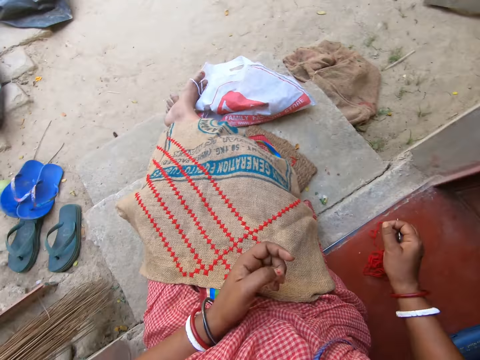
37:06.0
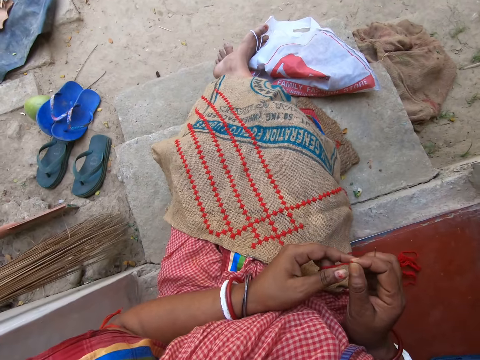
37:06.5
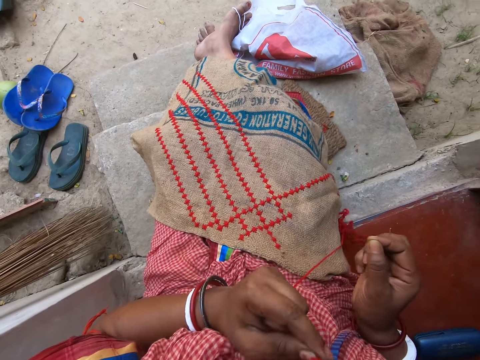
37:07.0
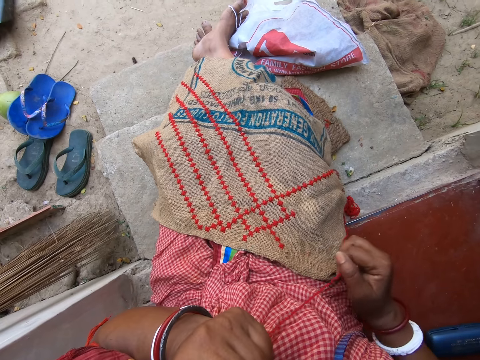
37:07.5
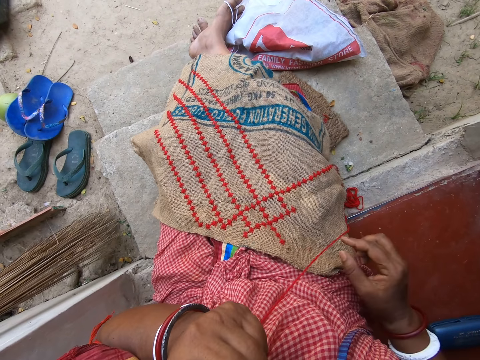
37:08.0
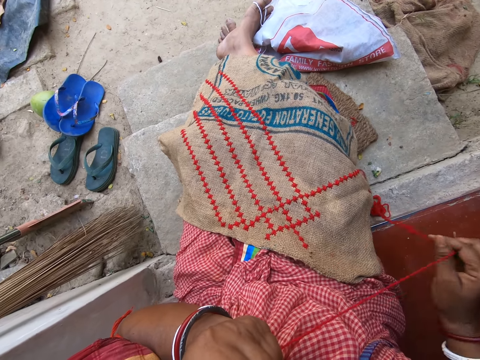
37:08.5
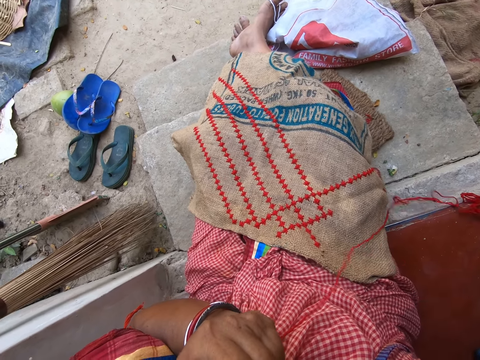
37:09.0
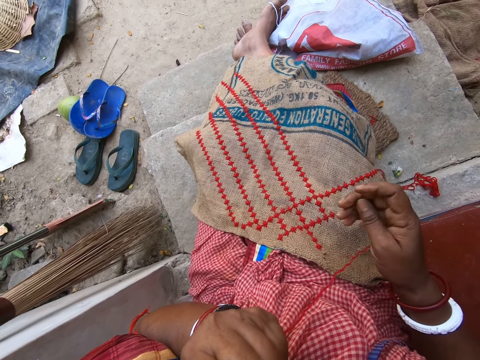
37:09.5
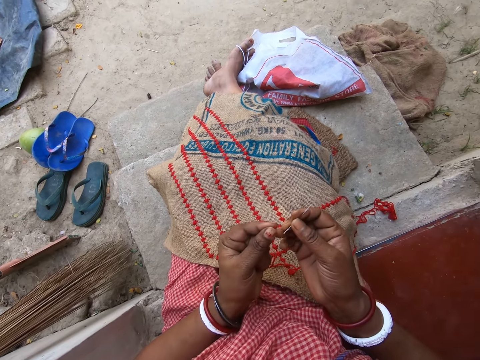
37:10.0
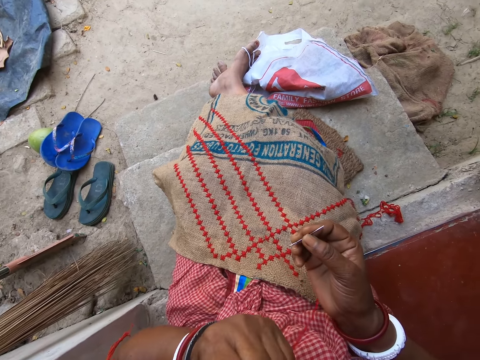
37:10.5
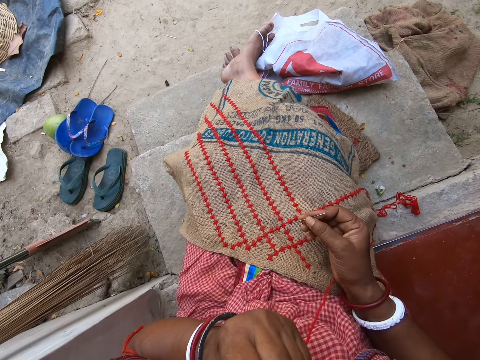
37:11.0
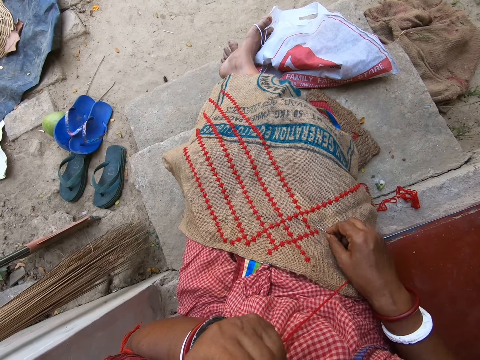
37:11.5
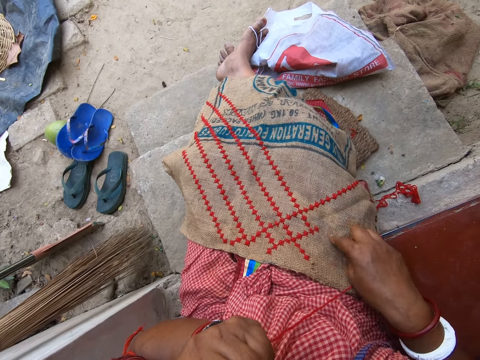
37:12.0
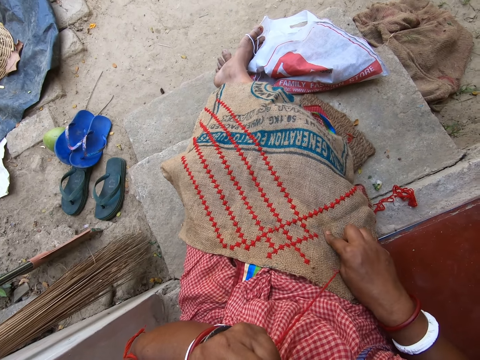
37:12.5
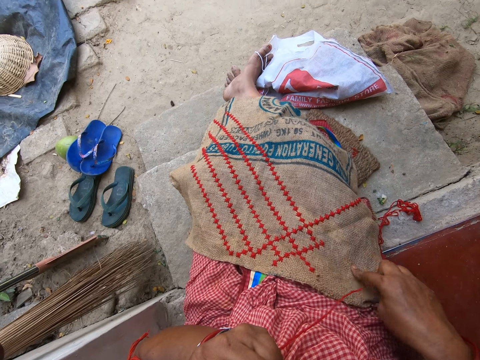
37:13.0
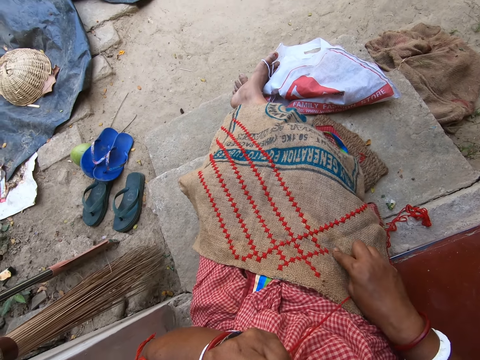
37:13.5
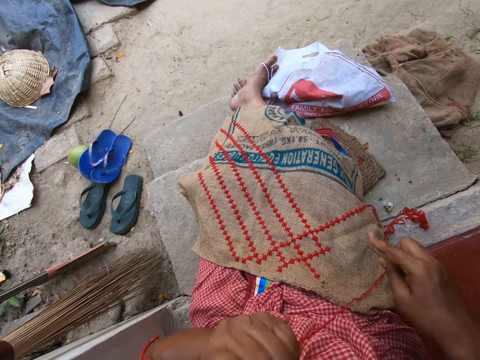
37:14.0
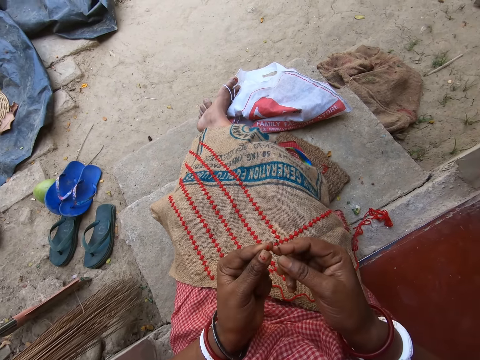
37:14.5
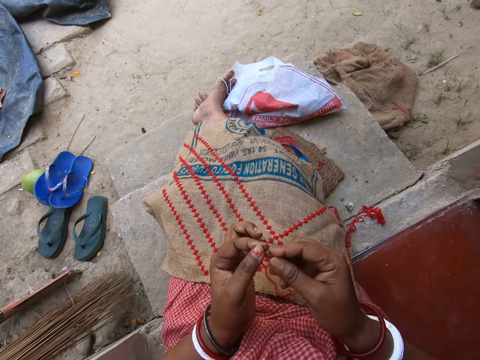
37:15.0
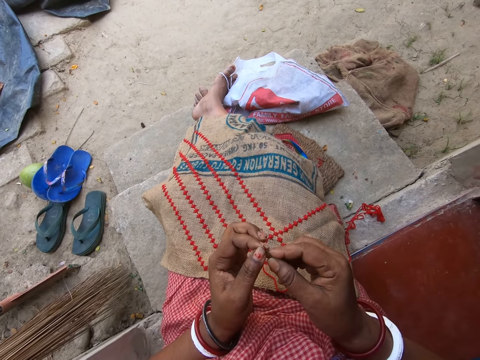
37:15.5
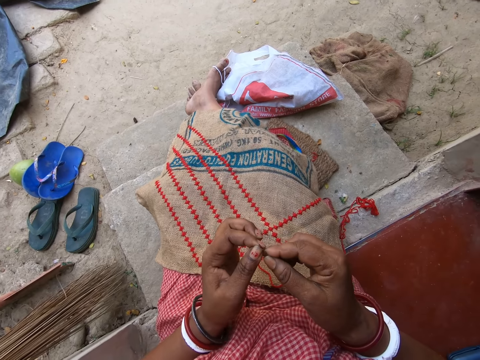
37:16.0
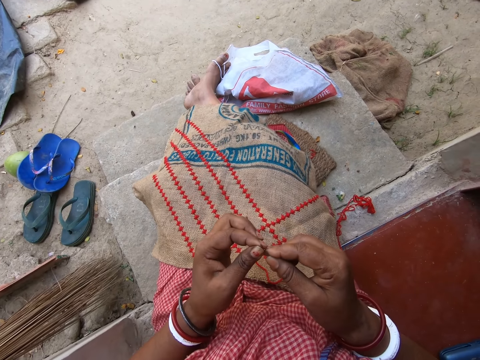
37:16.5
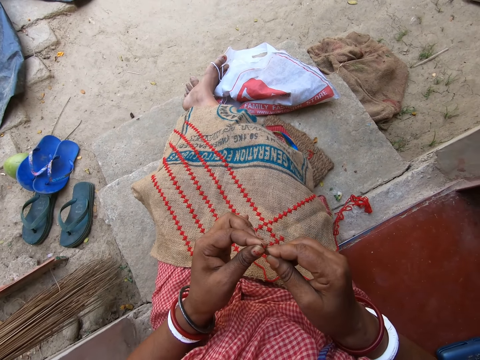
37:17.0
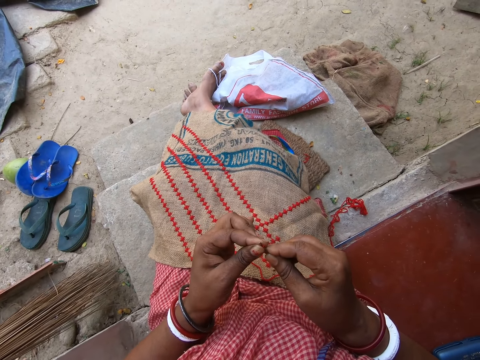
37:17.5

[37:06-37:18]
The camera wearer passes the wool or yarn from her right hand to her left hand. She puts the wool in her mouth with her left hand. She pulls the wool on the floor with her right hand. She touches the yarn. She puts the yarn in the mouth again. She unfolds the yarn. She unfolds the yarn again. She holds the needle. She inserts the wool in the needle in her right hand with her left hand. She puts the wool in her mouth with her left hand. She cleans the needle on the cloth on her lap with her right hand. She inserts the wool in the needle in her right hand with her left hand.

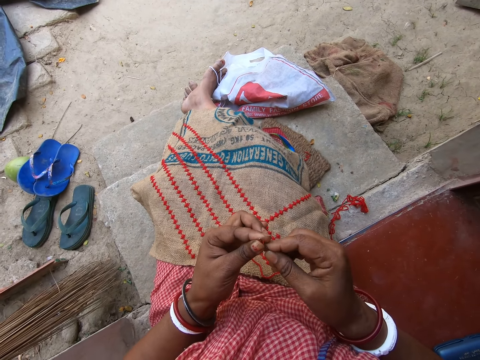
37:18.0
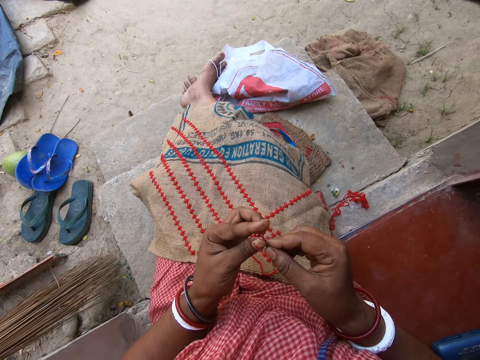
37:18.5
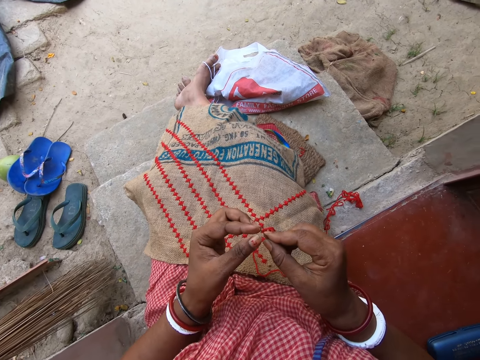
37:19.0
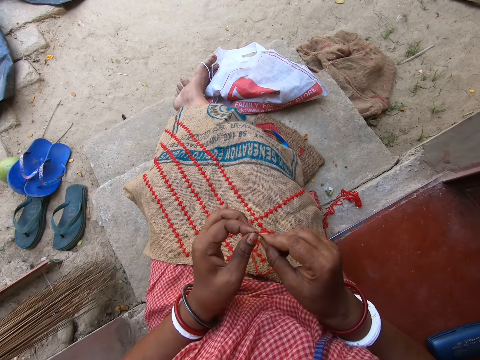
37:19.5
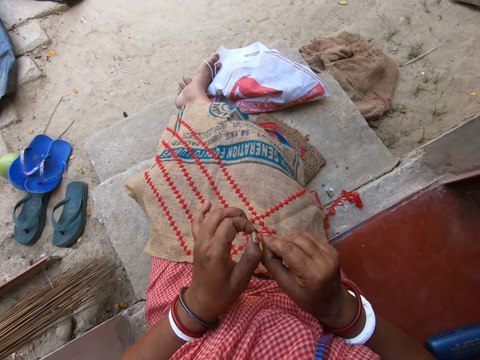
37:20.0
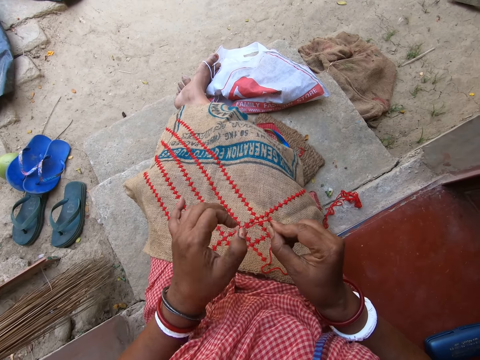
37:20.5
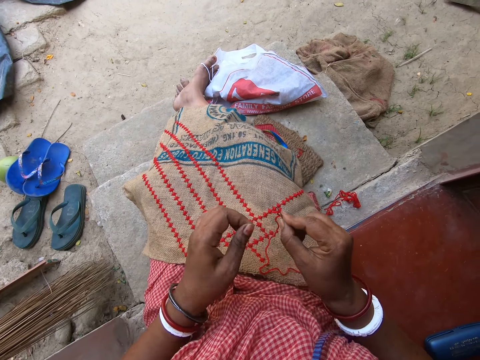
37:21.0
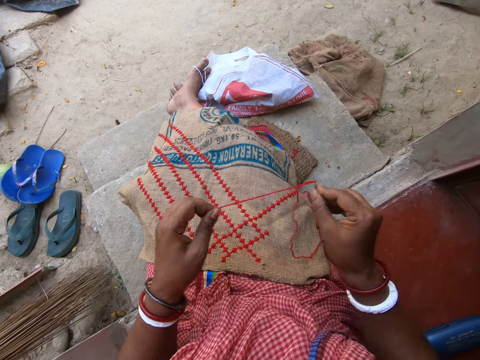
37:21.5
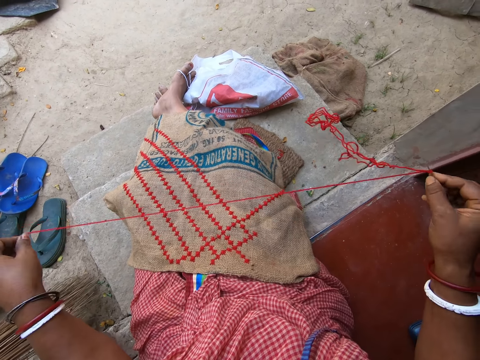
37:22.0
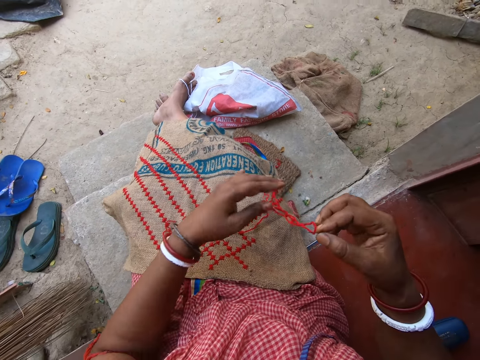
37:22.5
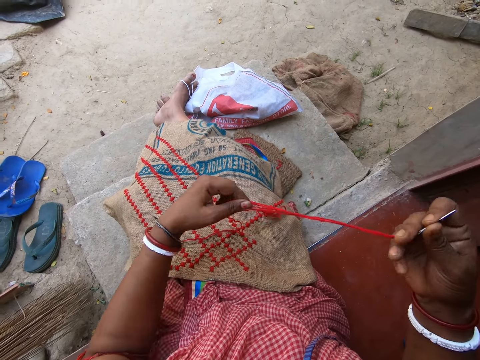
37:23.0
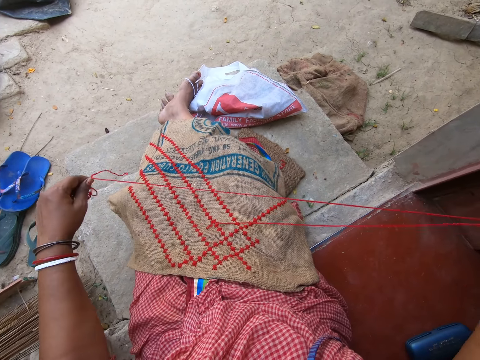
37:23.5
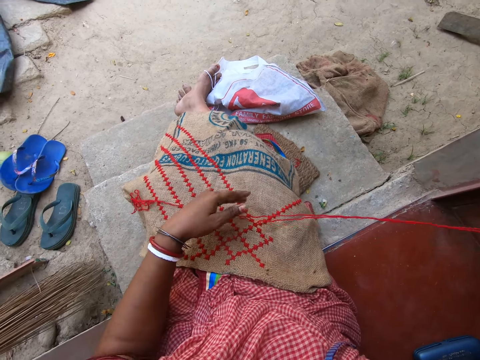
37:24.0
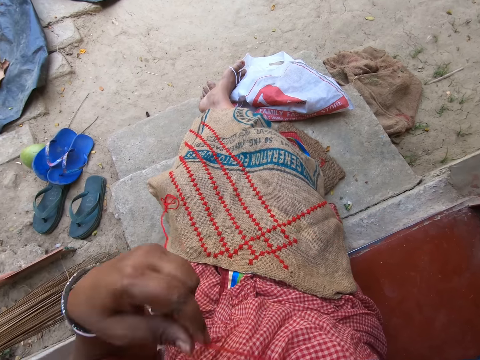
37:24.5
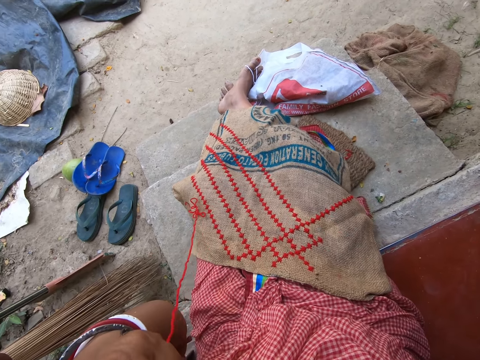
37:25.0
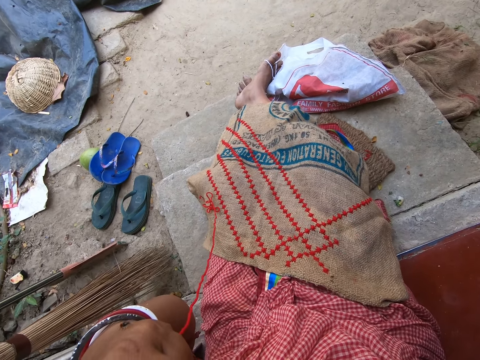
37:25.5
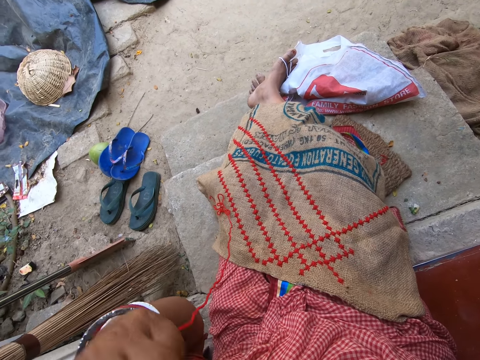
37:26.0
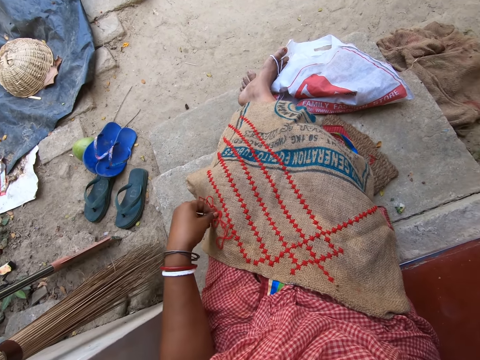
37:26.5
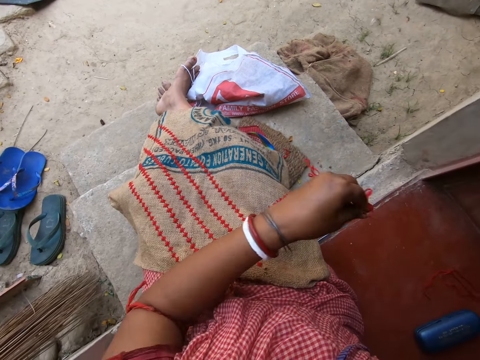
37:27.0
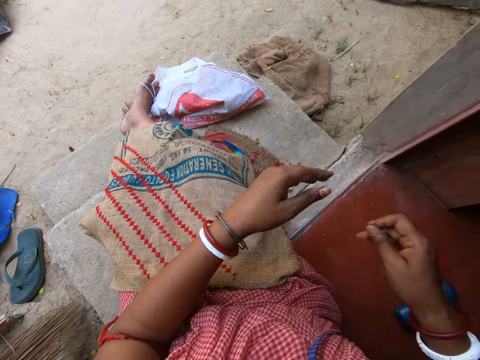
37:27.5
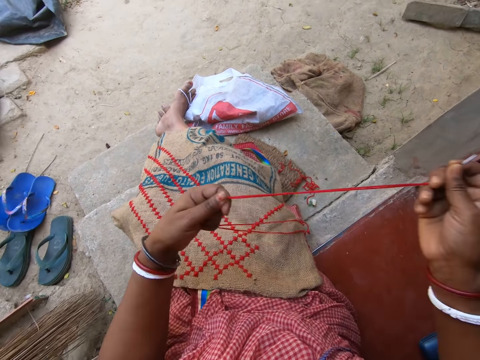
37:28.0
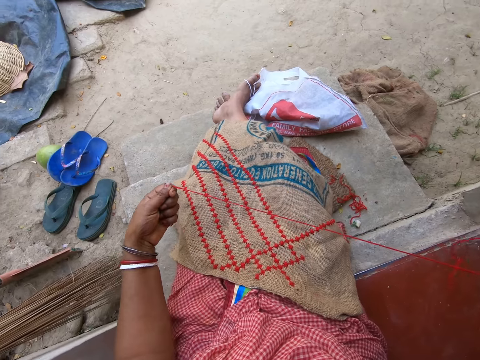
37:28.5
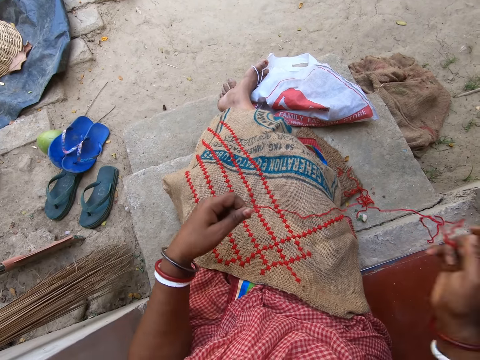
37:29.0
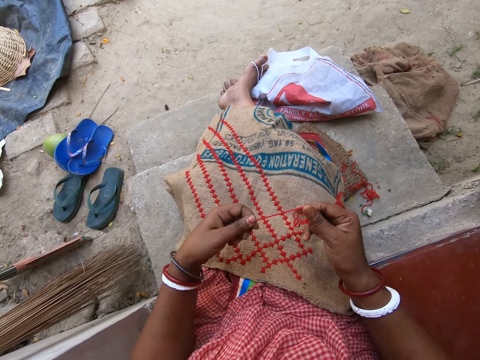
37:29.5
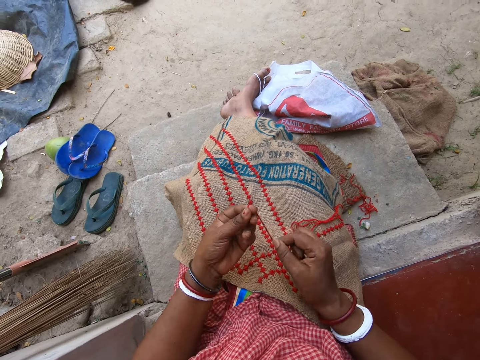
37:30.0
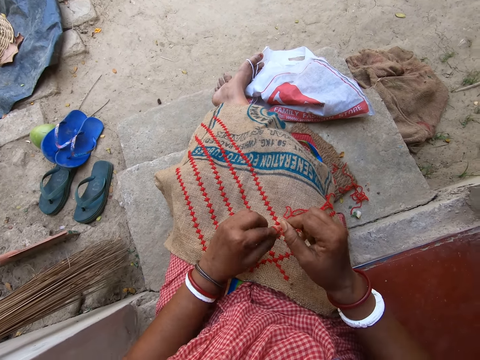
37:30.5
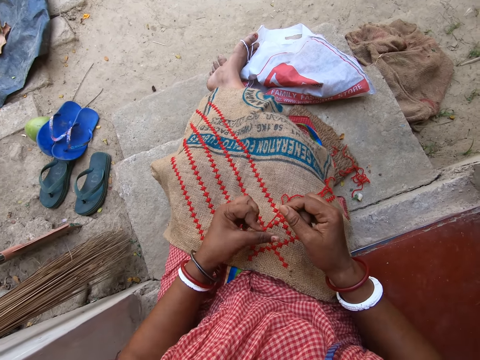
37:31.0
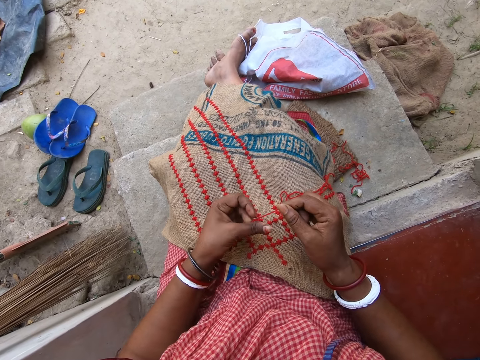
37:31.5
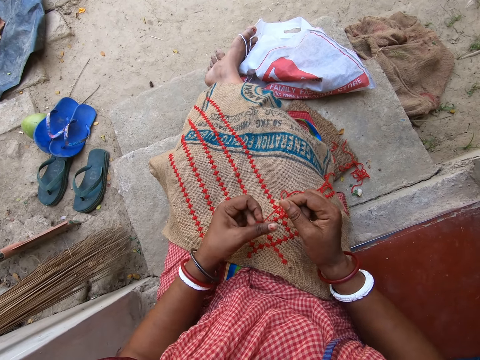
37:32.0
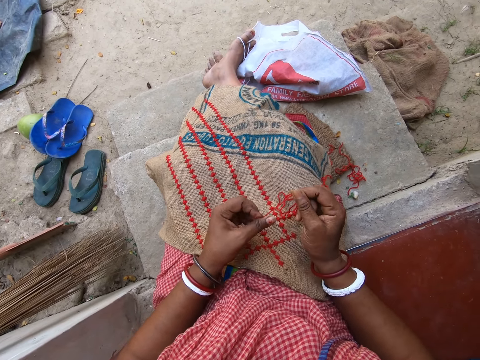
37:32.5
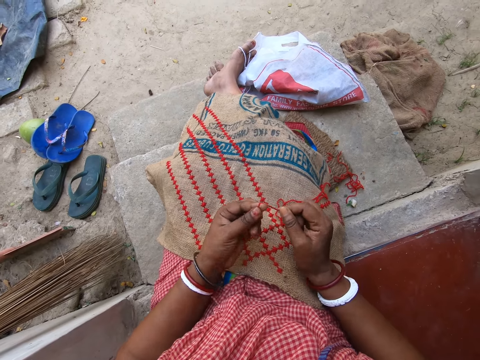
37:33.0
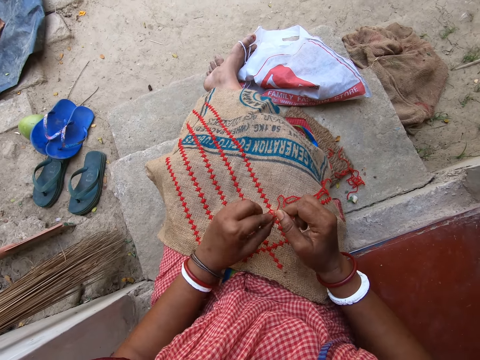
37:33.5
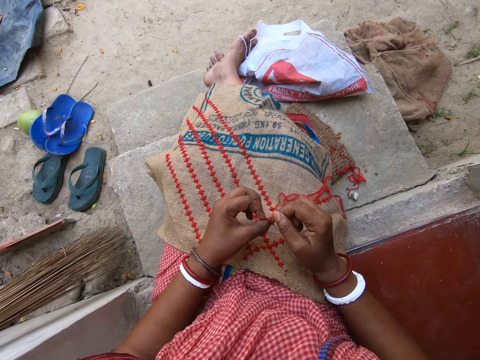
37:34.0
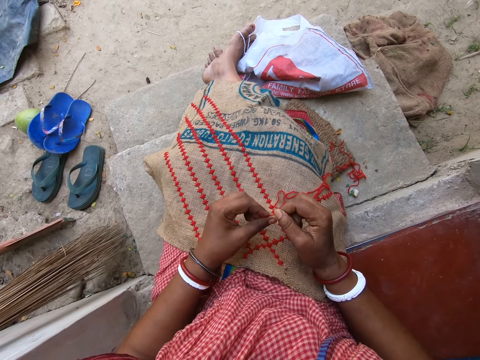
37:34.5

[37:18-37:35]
The camera wearer pulls the wool or yarn on the needle with her left hand. She unfolds the yarn. She puts the wool in her mouth with her left hand. She lifts the hand up. She picks up the wool on the sack from her lap with her left hand. She cuts the yarn. She drops the wool on the floor with her left hand. She pulls the wool on the needle in her right hand with her left hand. She unfolds the yarn. She knots the wool in her right hand with her left hand.
